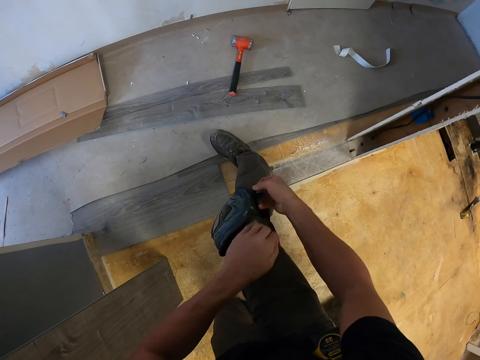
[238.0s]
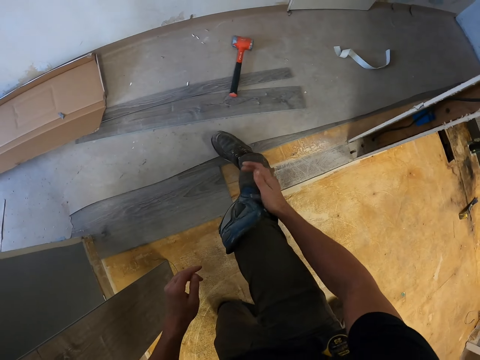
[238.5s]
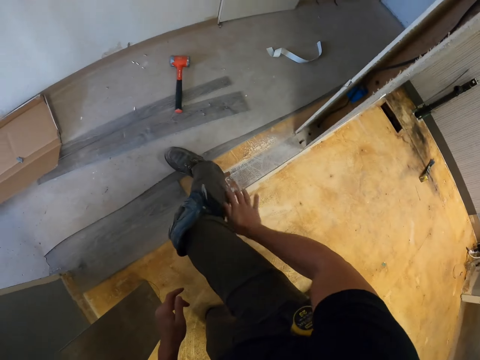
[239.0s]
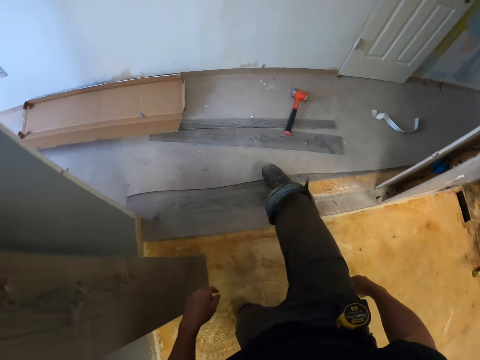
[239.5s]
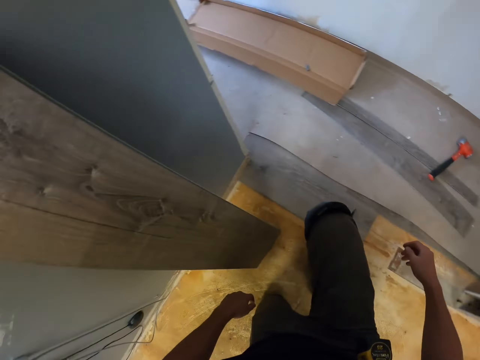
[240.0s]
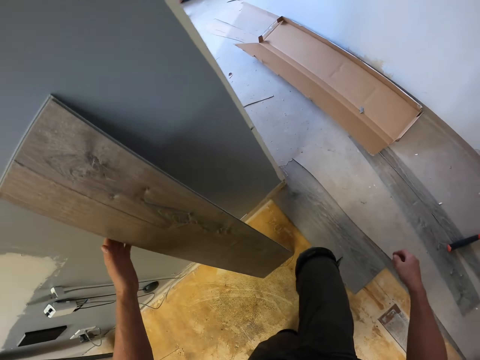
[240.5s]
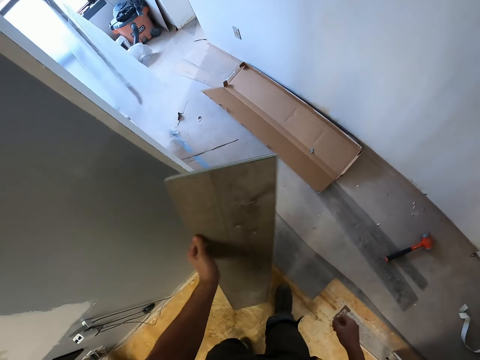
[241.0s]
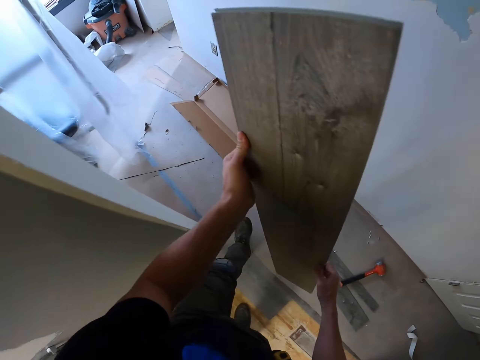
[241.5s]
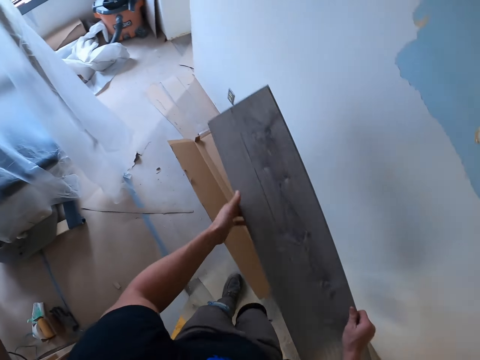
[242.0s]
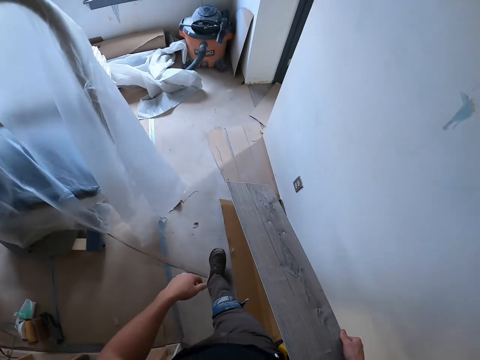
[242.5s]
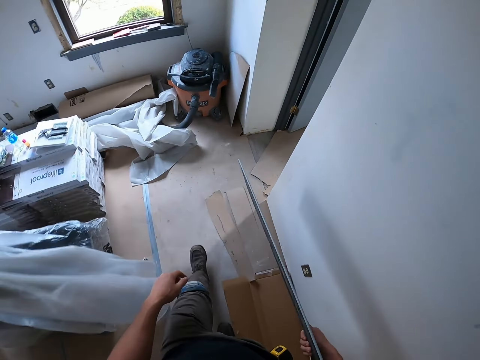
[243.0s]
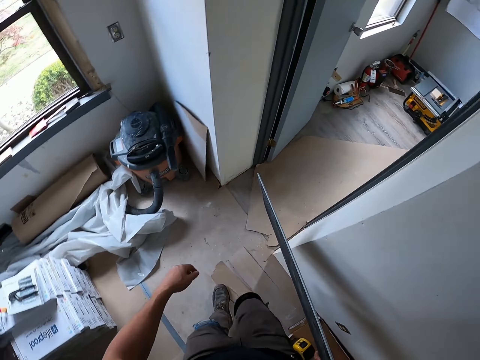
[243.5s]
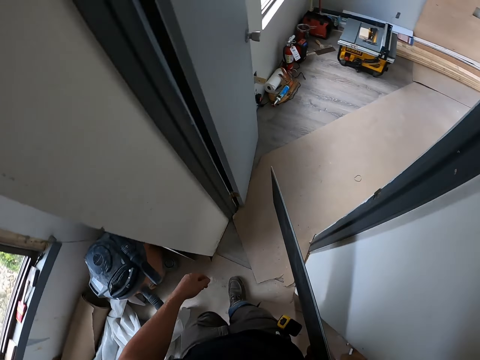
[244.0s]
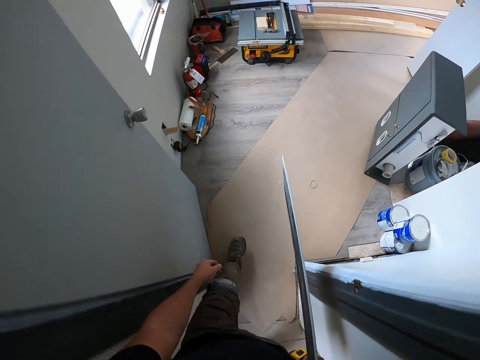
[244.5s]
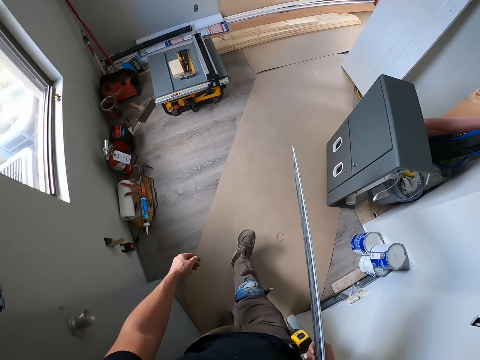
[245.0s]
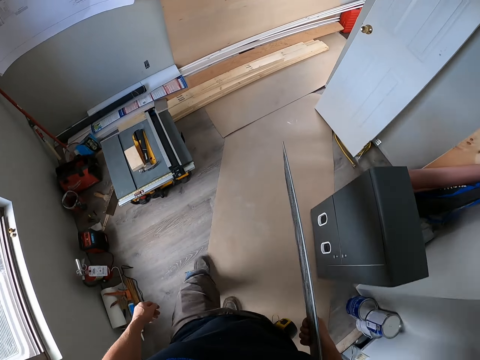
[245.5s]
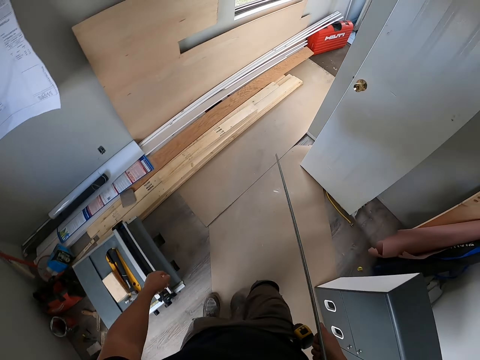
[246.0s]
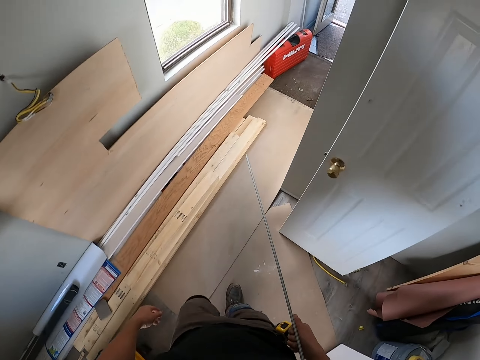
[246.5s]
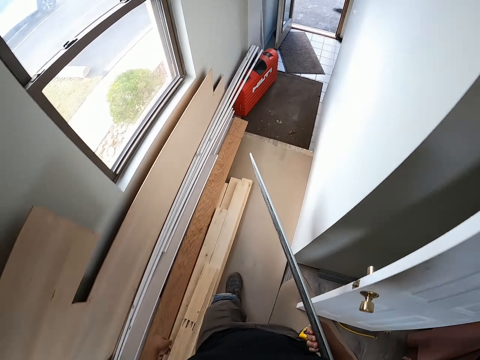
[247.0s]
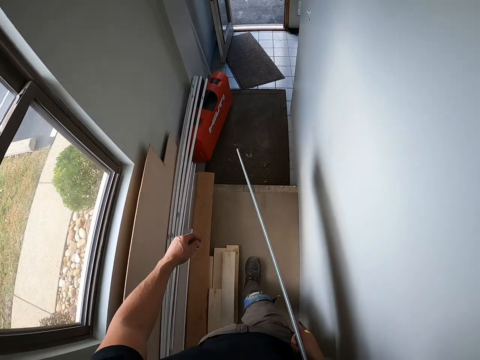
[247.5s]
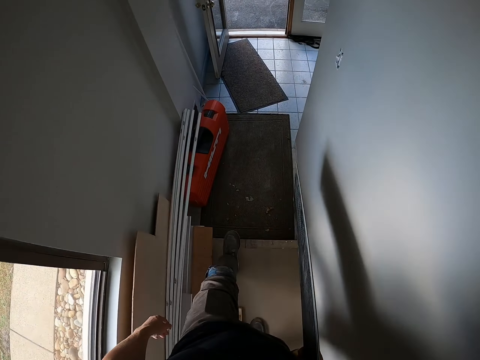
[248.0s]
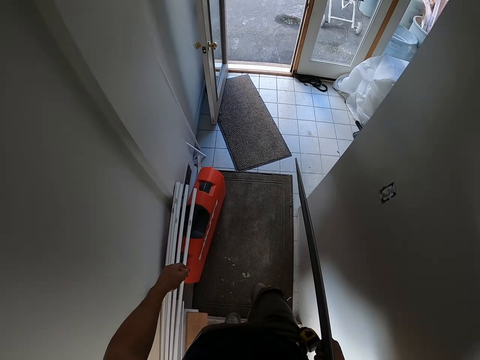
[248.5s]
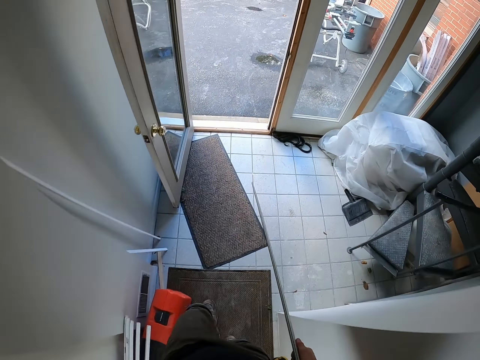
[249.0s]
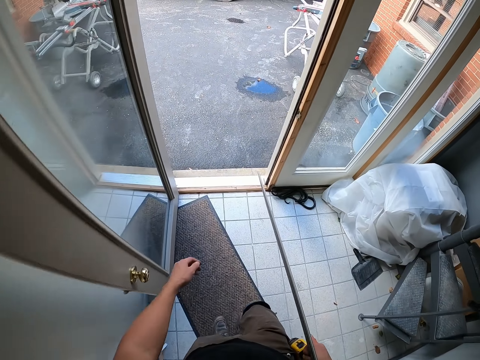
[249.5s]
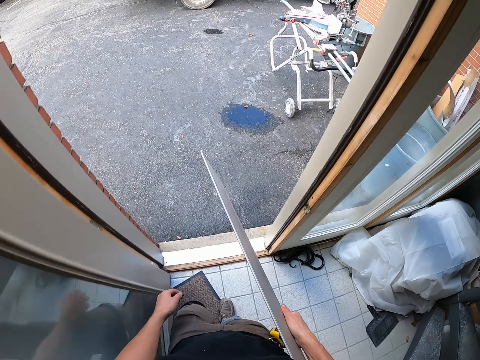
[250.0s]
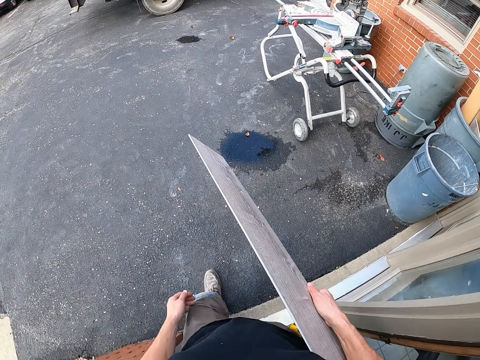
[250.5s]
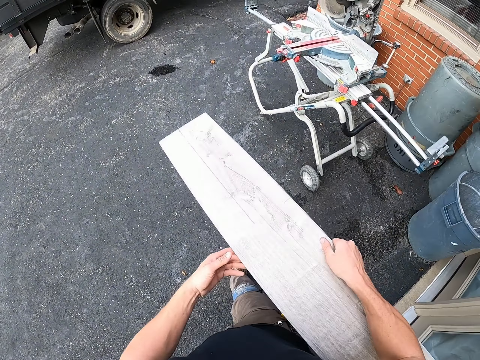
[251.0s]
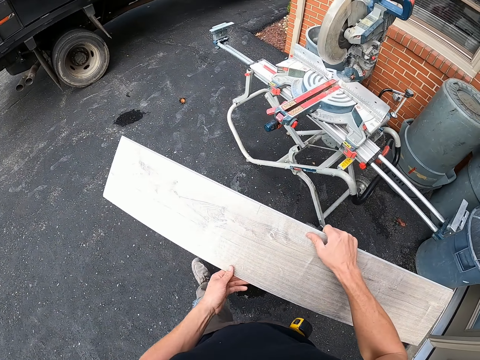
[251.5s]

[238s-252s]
The camera wearer stands up. They pick the plywood. They walk towards outside.

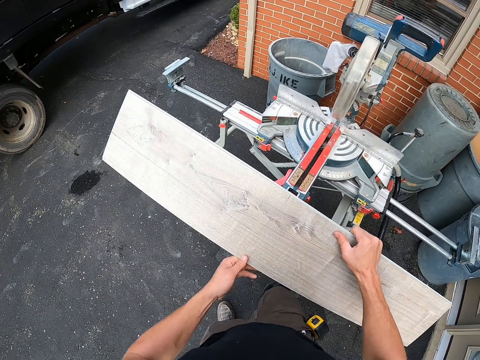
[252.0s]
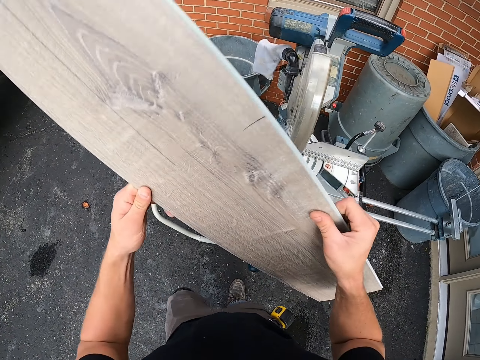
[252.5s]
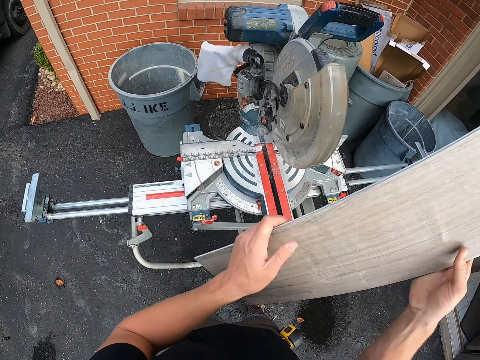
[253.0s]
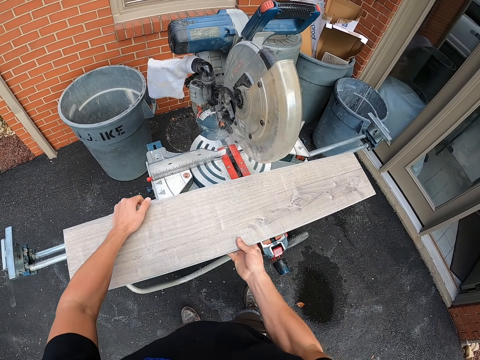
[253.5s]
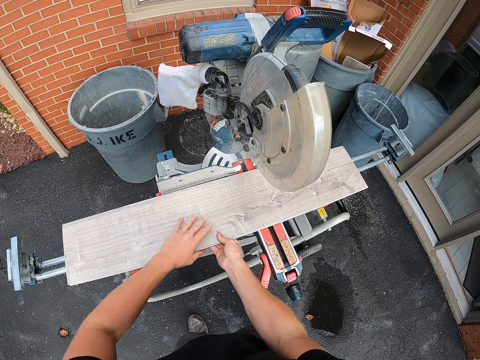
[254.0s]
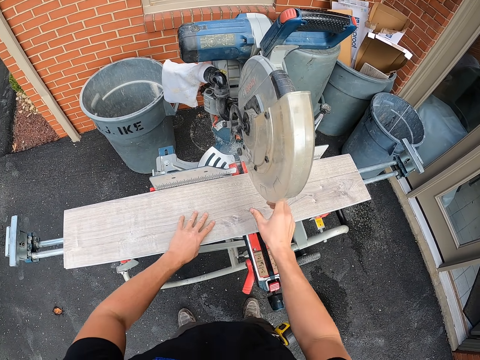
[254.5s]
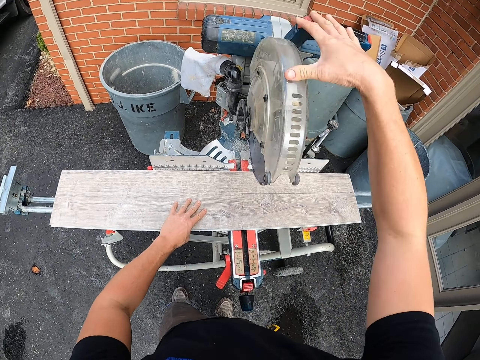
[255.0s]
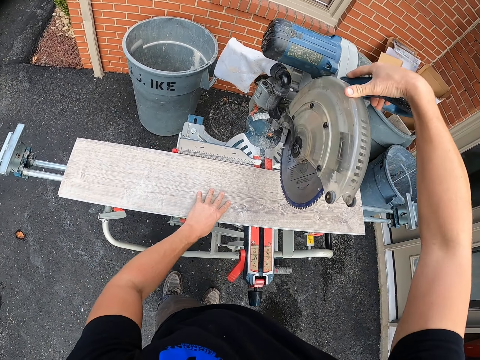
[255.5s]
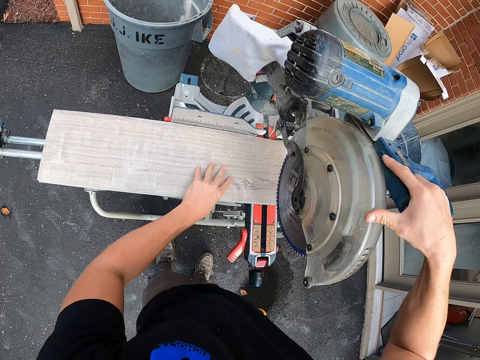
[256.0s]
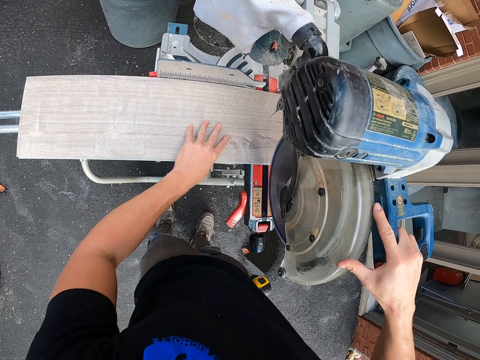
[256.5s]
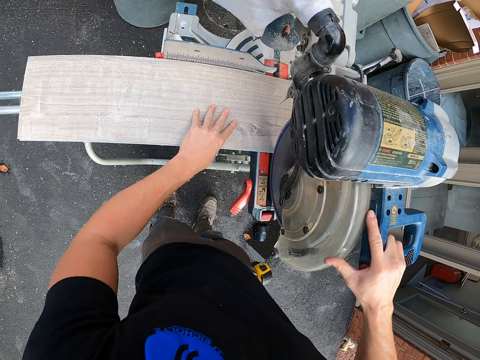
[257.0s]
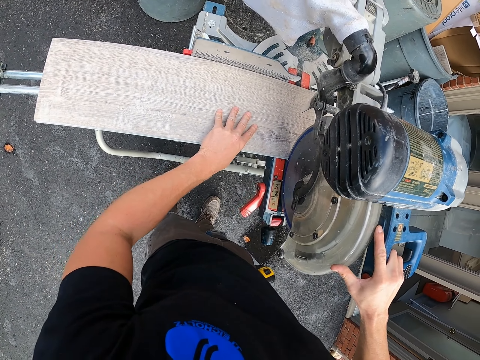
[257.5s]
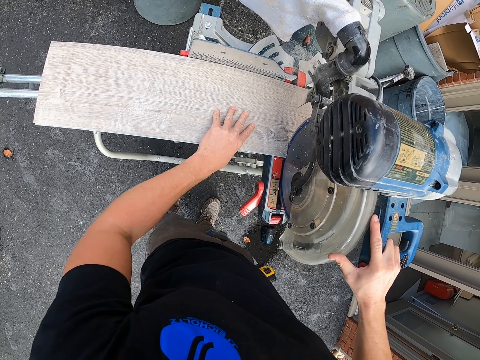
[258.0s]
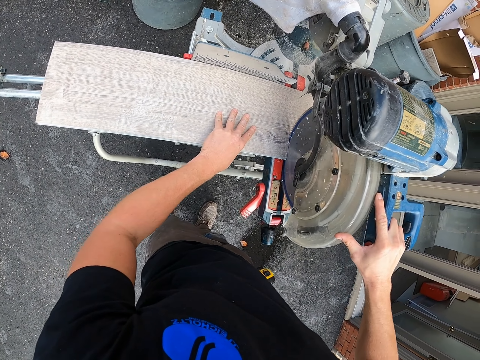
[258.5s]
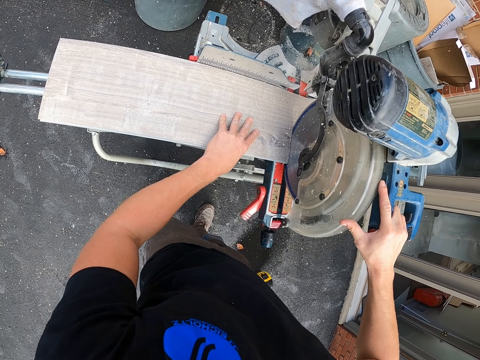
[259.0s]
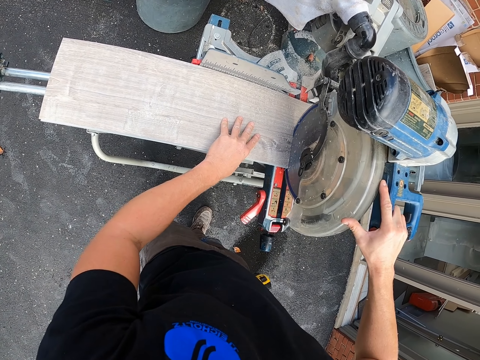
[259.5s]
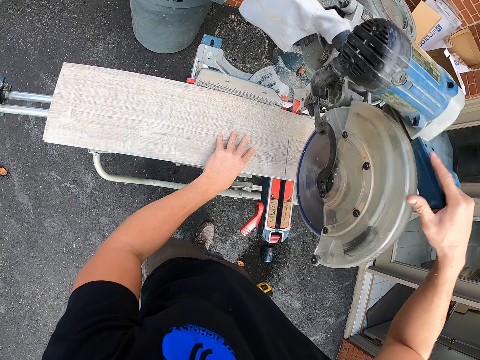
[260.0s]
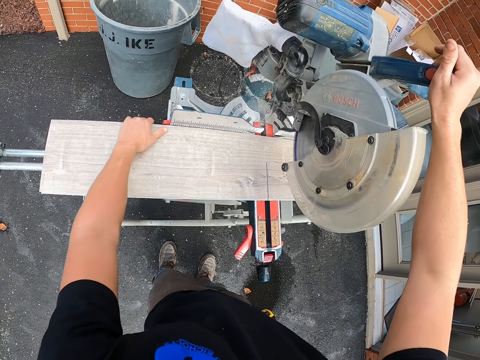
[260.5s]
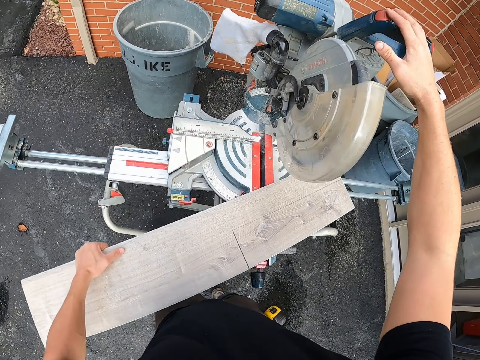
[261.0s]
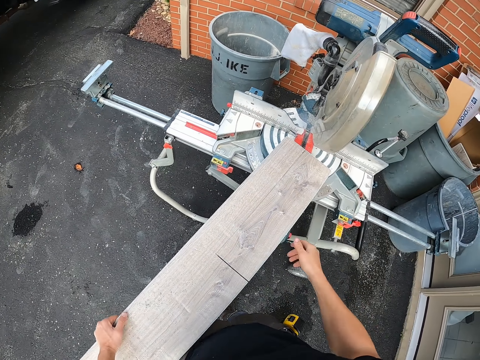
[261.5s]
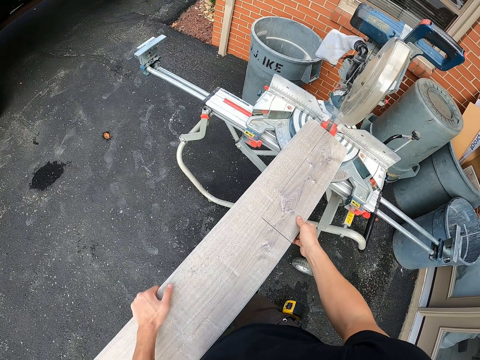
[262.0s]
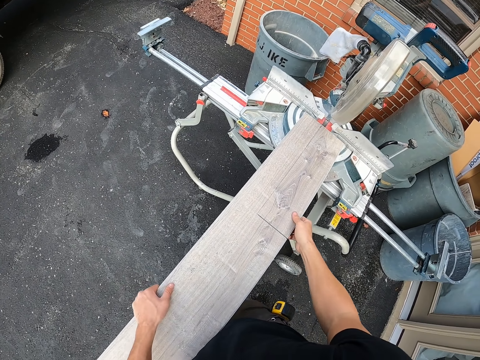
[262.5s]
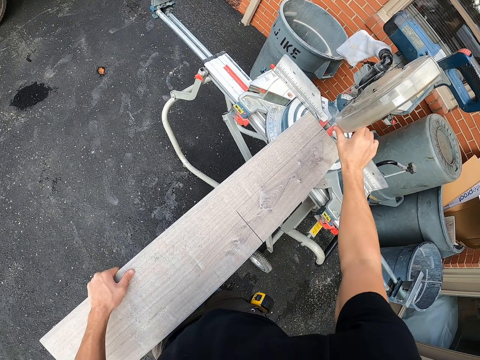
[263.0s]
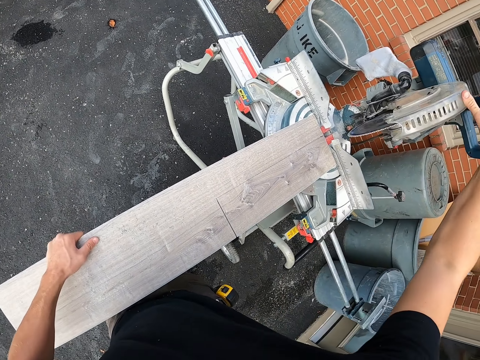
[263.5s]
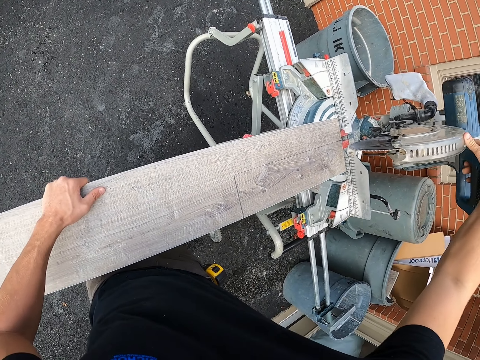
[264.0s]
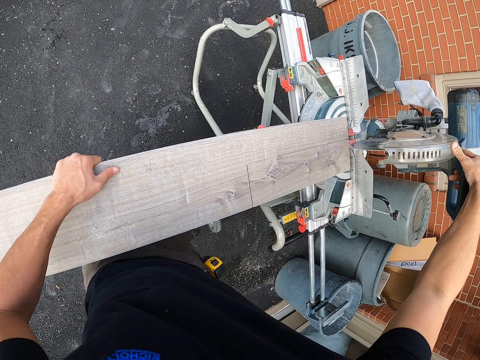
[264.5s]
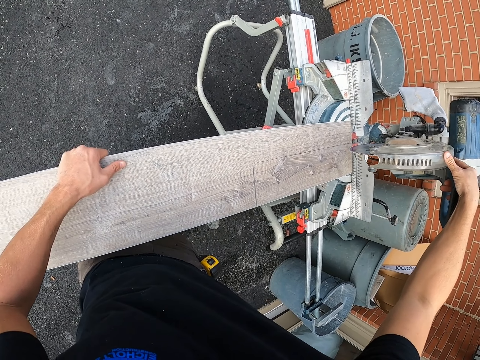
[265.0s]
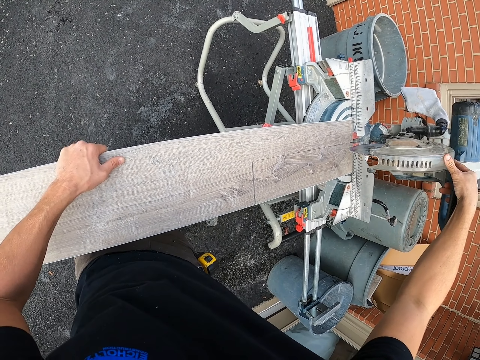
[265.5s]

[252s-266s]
The camera wearer places the plywood on the circular wood cutter machine. They cut the plywood with the circular wood cutter machine. They turn the wood on another side.
